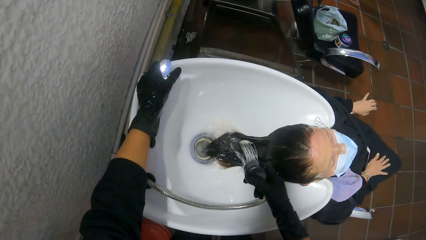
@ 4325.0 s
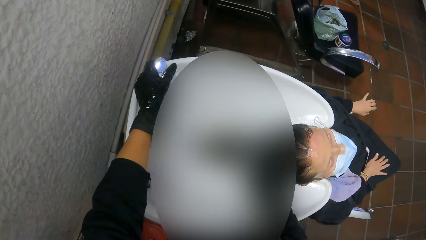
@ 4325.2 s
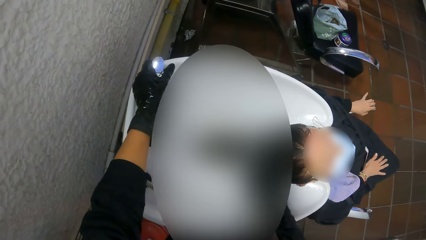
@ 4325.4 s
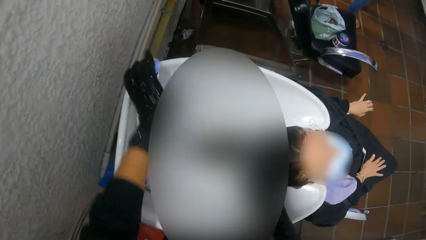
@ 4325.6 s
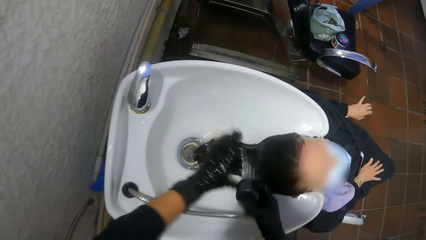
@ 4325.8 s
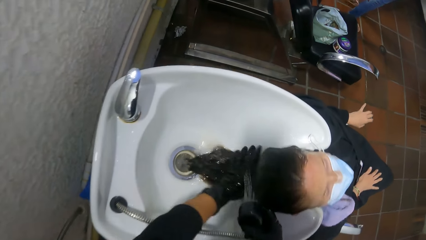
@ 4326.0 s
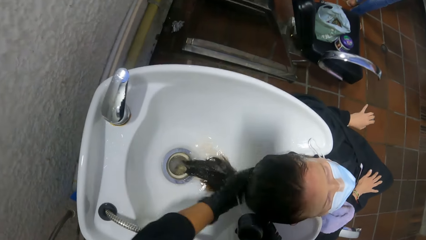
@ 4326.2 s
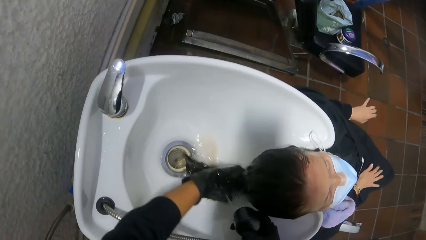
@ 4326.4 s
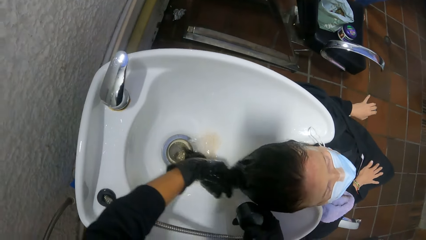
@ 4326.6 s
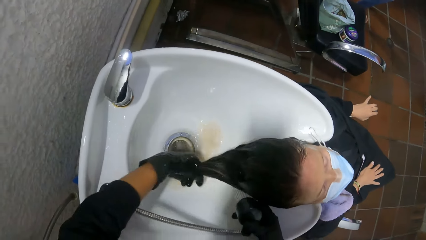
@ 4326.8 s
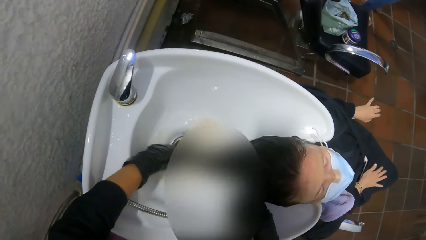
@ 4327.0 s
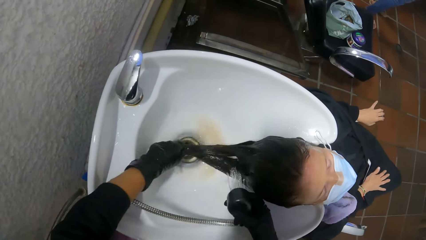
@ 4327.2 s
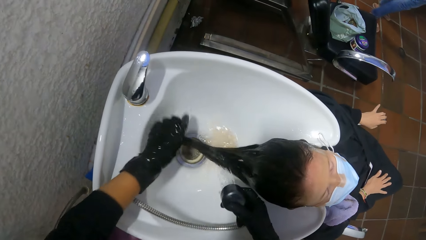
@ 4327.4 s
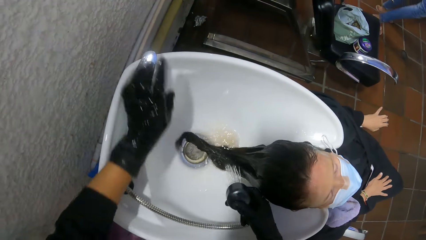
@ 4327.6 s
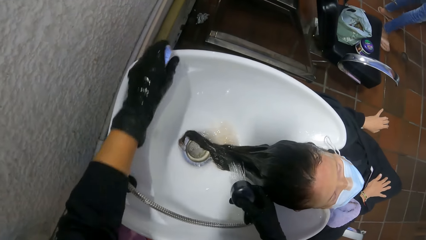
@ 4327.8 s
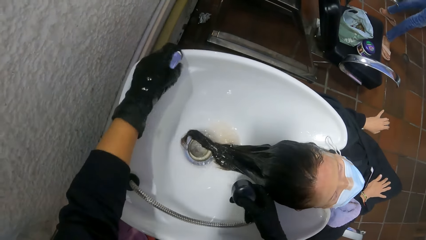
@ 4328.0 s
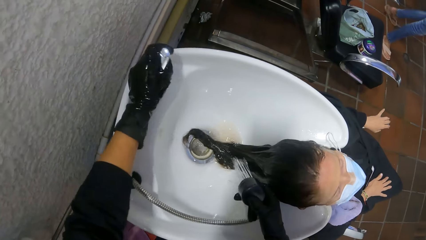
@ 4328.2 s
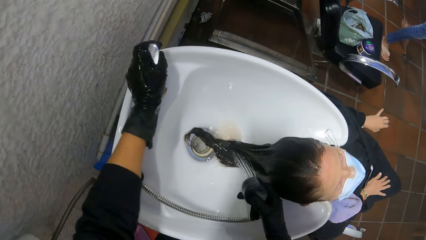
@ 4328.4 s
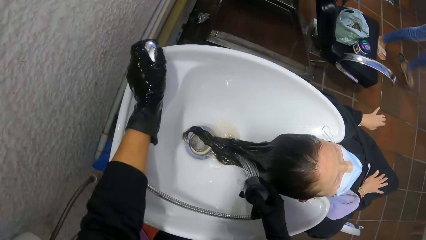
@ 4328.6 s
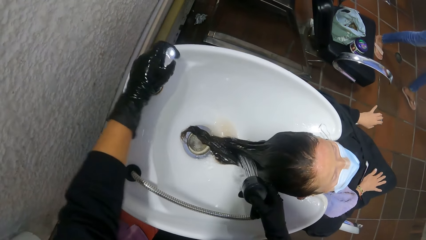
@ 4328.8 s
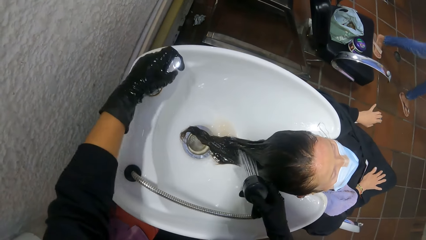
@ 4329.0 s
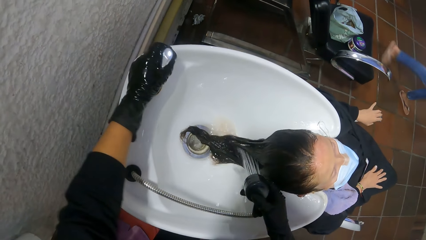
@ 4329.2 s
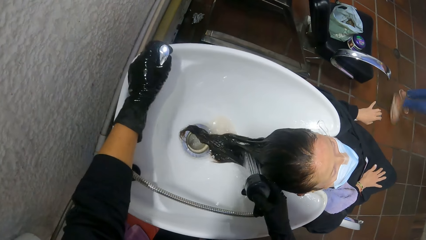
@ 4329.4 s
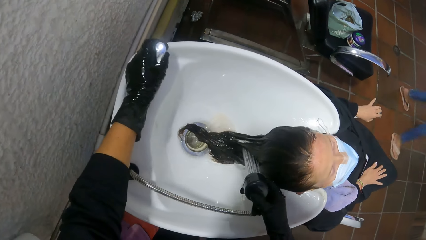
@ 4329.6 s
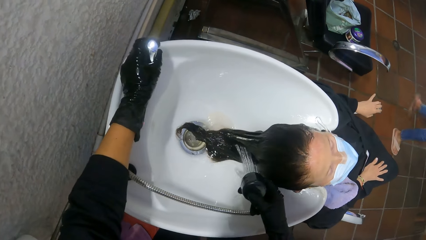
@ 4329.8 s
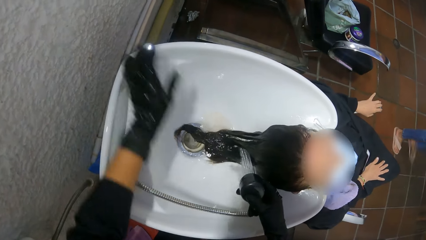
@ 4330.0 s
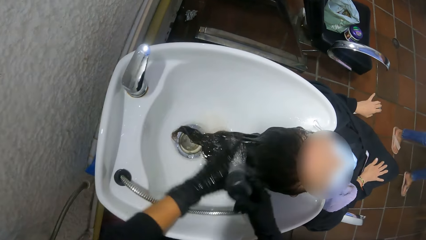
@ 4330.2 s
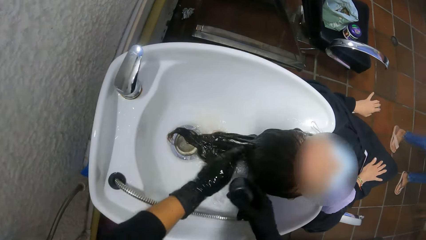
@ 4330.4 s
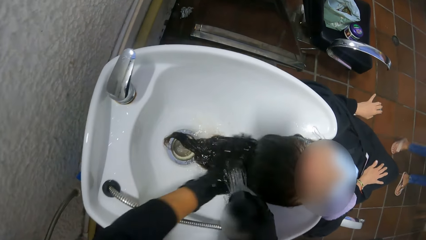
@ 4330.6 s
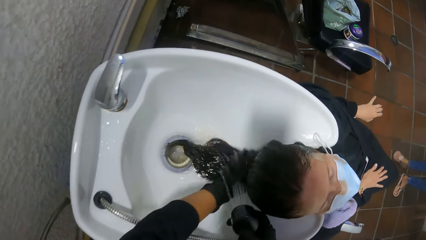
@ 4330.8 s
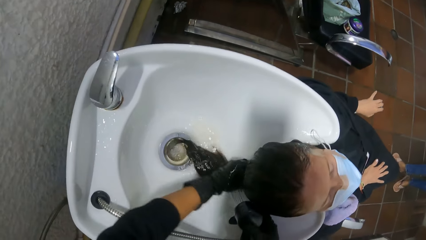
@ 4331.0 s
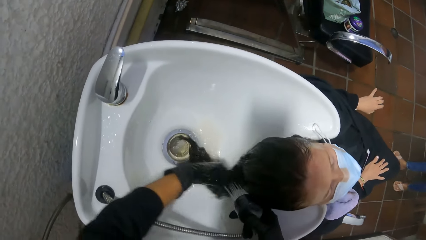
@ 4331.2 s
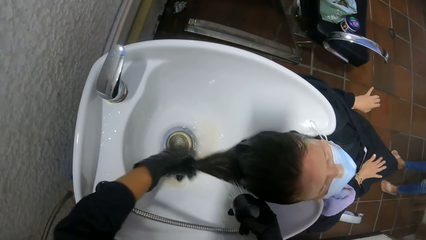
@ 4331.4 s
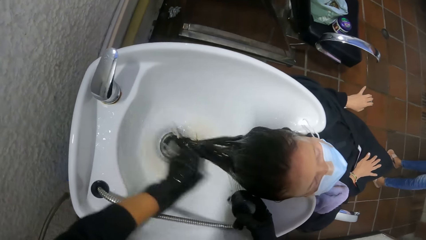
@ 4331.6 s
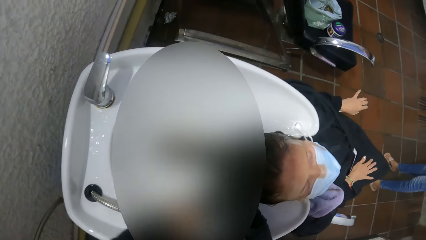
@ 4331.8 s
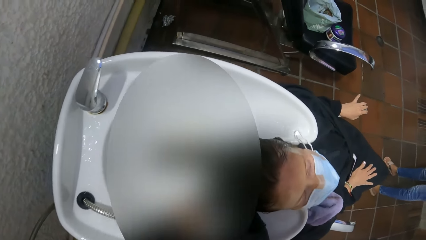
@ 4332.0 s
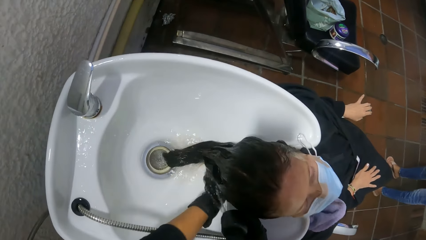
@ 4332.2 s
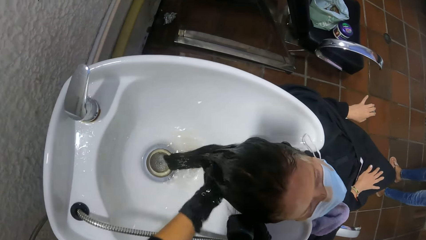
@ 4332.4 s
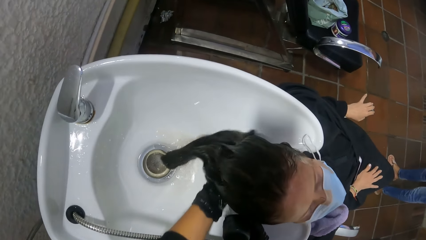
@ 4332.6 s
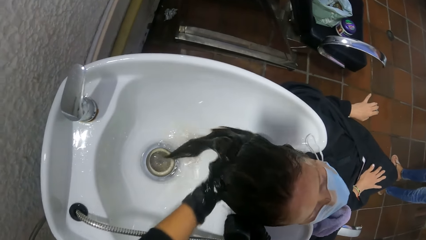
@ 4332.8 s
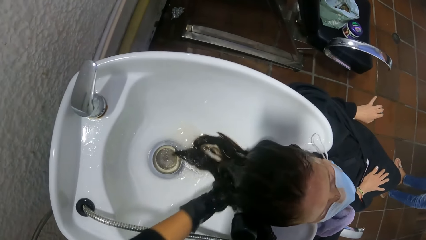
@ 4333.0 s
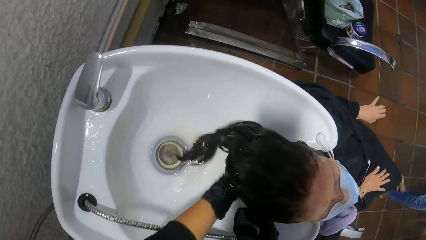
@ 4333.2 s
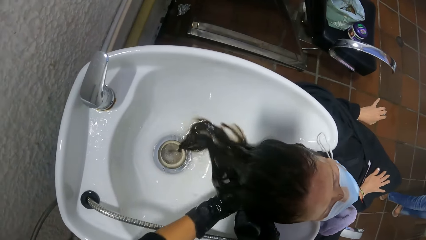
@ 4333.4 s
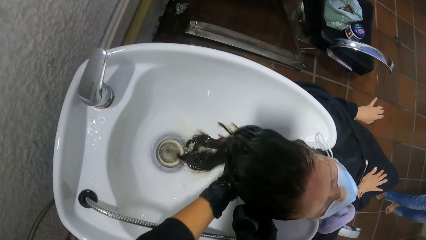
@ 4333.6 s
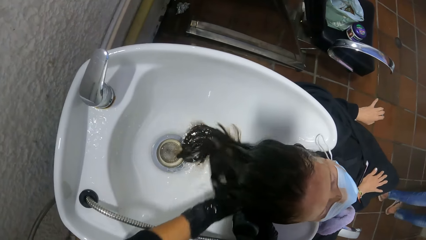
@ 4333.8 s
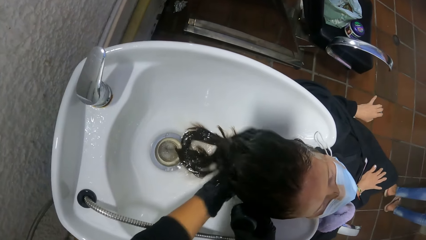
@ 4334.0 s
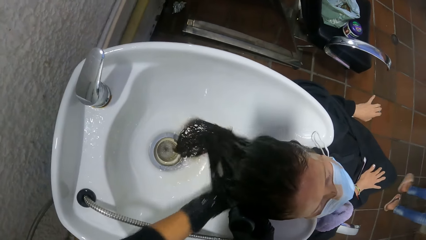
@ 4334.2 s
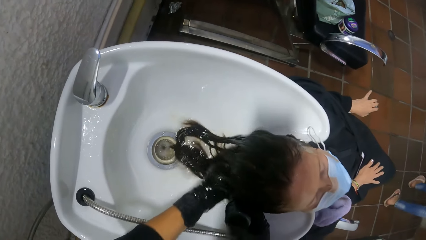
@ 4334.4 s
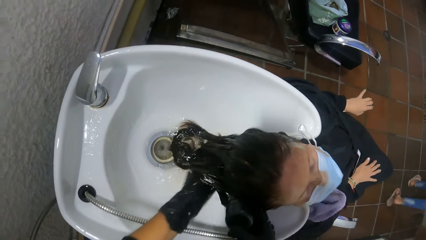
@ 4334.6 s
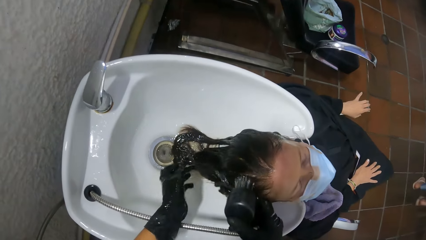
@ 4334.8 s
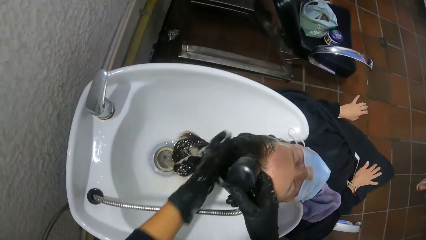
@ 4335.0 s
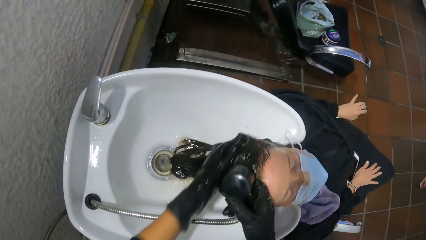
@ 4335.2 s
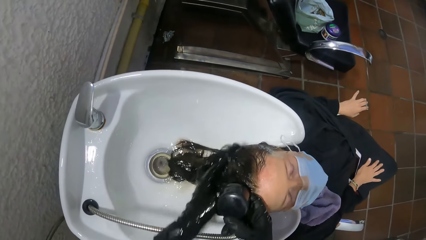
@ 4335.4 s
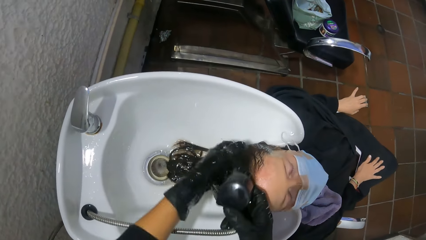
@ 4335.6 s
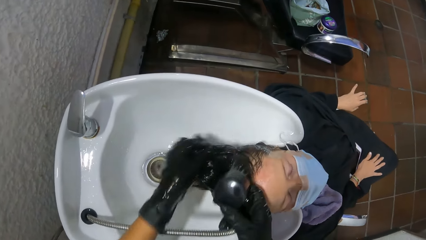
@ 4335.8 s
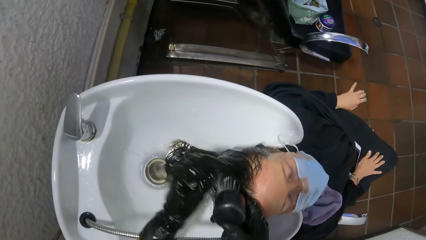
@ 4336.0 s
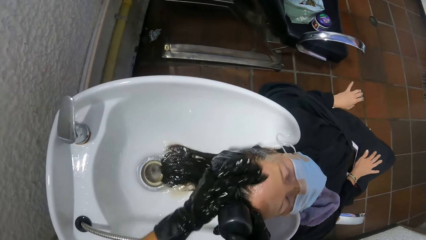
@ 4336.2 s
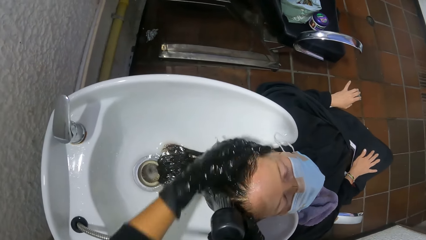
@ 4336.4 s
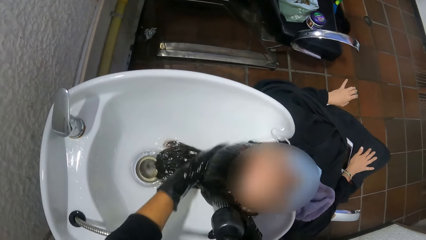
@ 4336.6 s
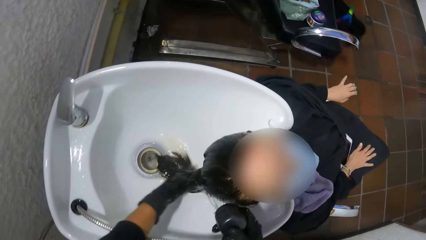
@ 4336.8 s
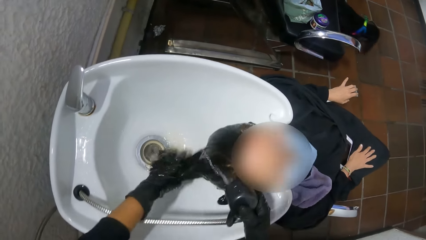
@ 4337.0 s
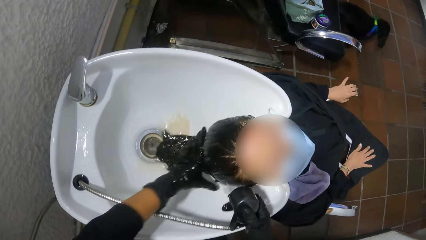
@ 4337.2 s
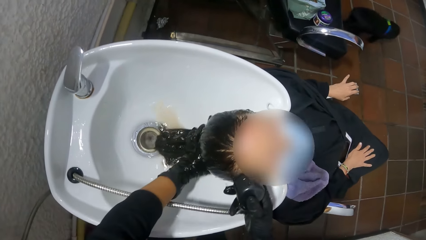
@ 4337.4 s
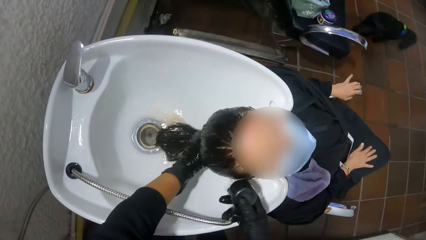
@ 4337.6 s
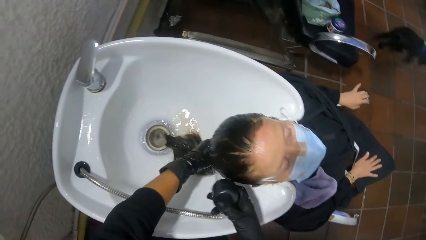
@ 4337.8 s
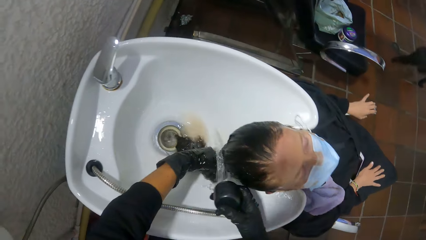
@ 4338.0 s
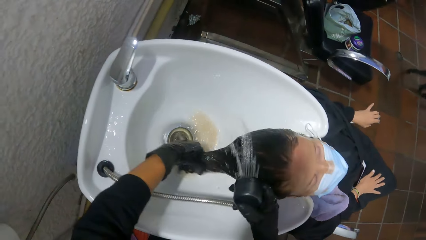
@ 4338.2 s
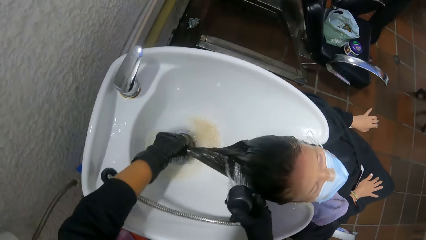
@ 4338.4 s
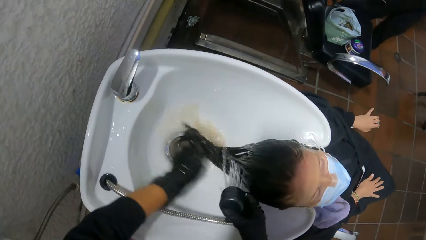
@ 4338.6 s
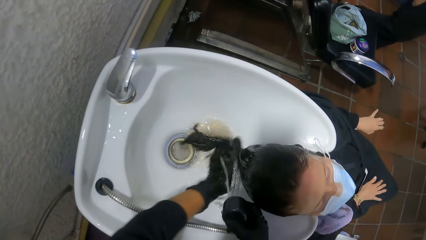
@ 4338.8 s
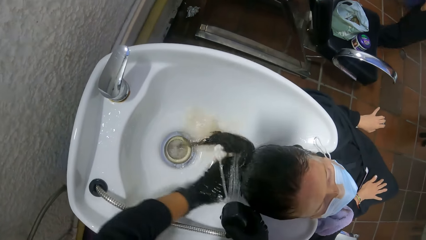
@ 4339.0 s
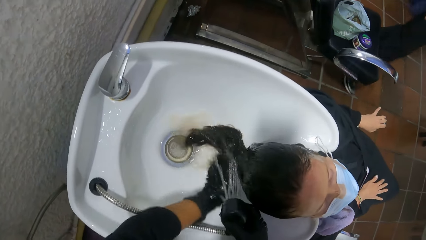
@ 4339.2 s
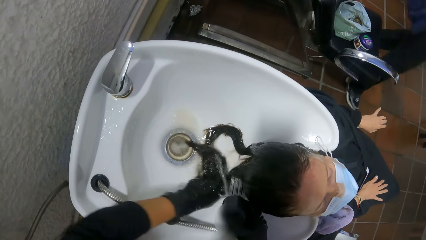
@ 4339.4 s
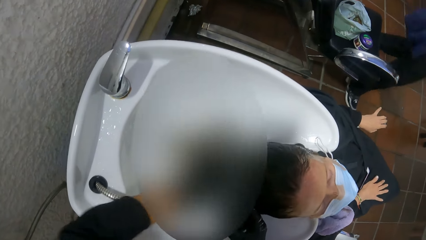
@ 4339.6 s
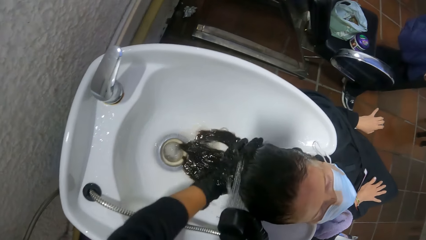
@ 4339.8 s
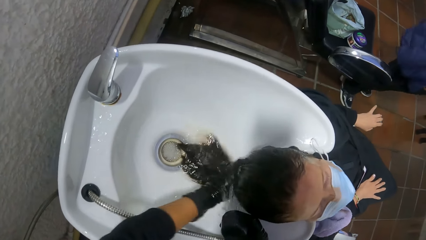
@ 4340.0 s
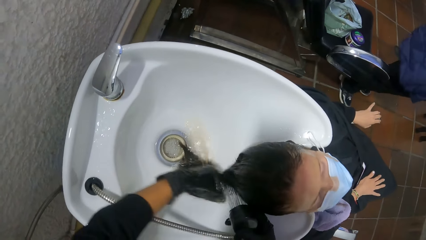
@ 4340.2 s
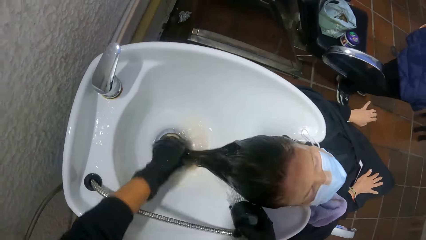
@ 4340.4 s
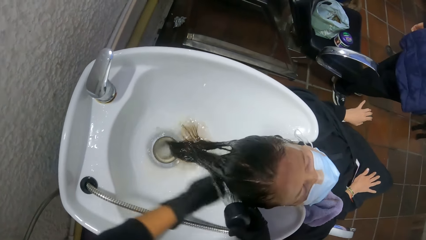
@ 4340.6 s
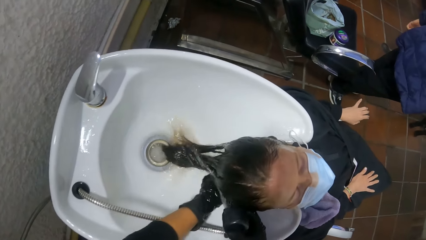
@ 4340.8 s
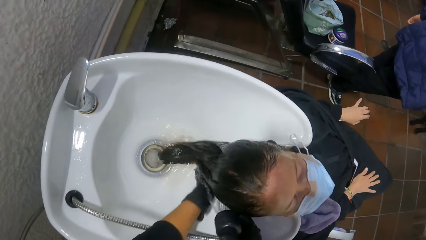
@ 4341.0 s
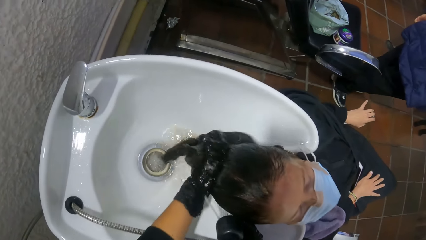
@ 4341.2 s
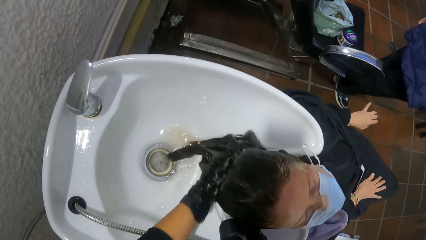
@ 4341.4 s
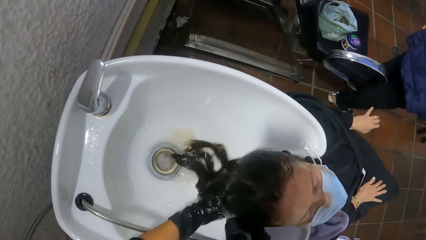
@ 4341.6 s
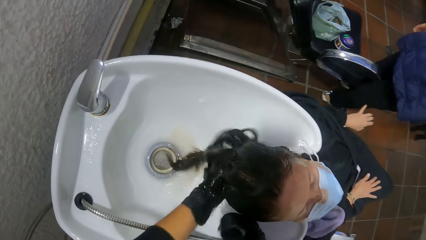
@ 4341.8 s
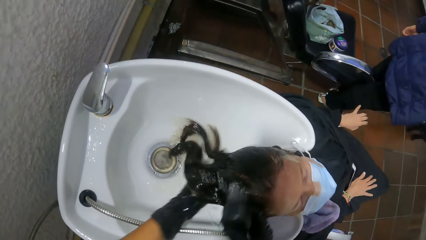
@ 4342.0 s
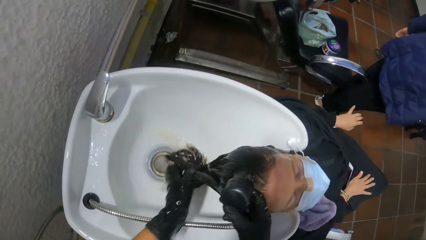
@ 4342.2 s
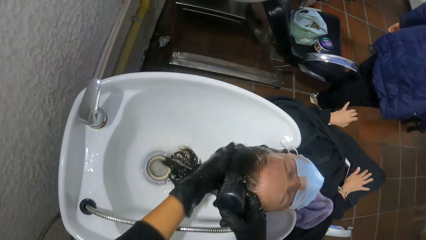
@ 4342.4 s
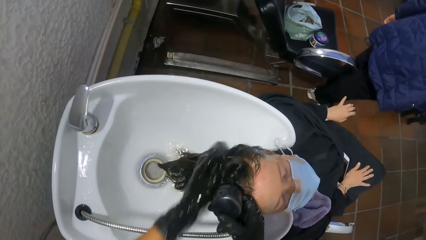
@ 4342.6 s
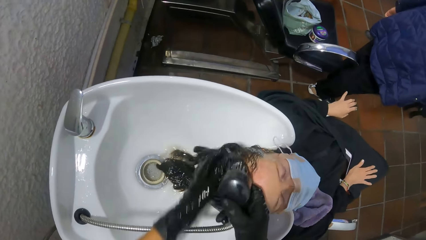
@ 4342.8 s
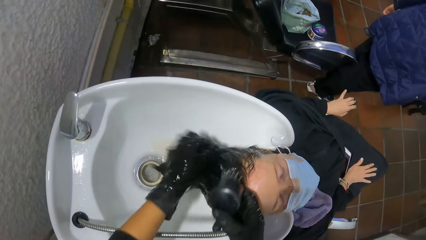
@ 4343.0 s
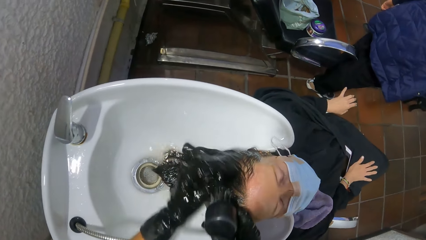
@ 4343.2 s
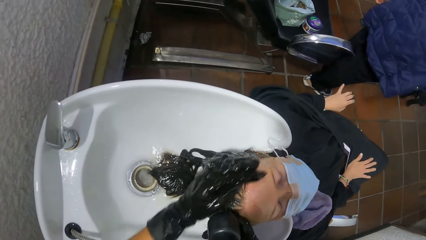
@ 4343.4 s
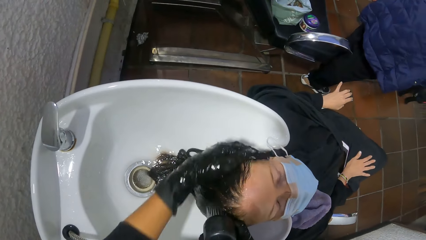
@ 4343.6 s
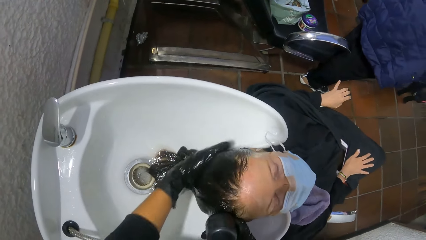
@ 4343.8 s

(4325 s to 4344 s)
The camera wearer rinses the woman's hair in the shampoo bowl with her left hand and the tap in her right hand. She operates the tap control on the shampoo bowl with her left hand. She rinses the woman's hair in the shampoo bowl with her left hand and the tap in her right hand.
